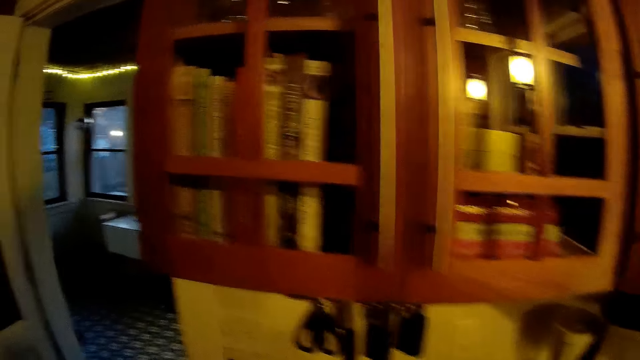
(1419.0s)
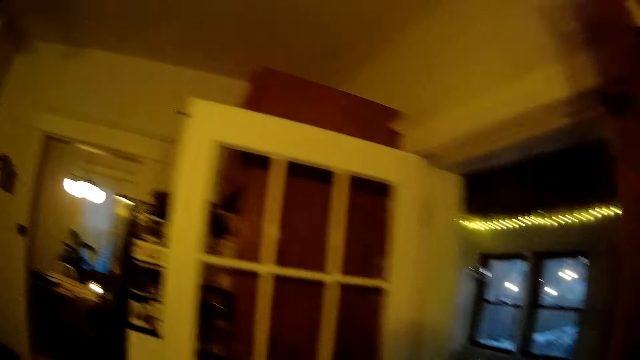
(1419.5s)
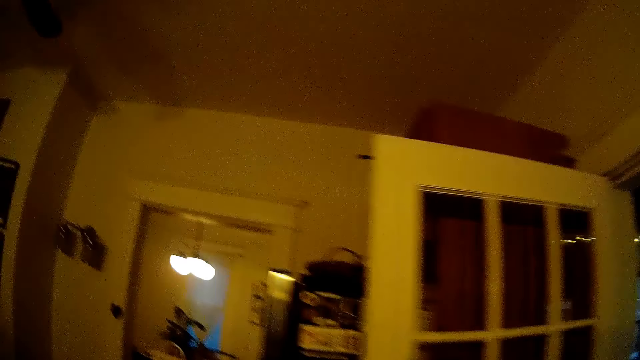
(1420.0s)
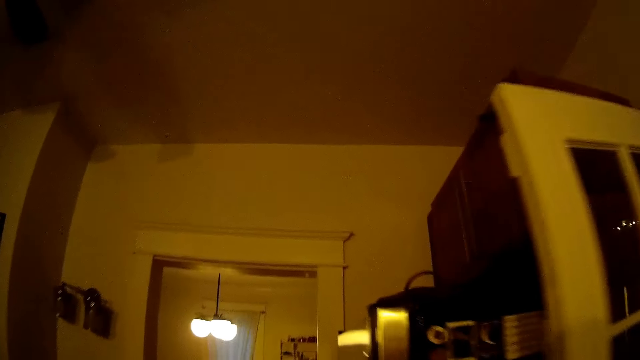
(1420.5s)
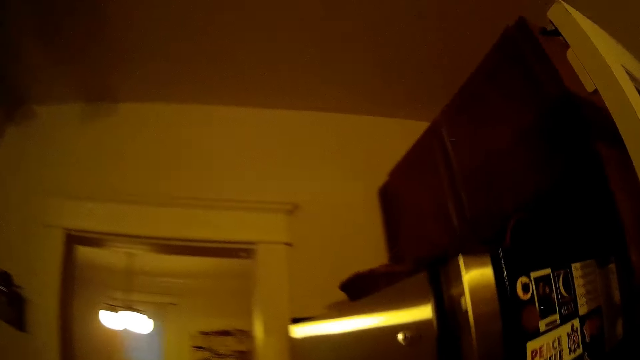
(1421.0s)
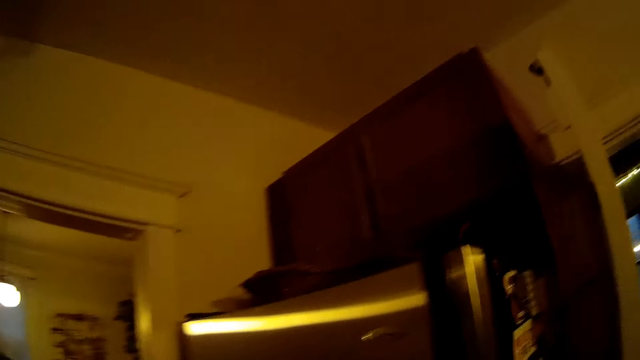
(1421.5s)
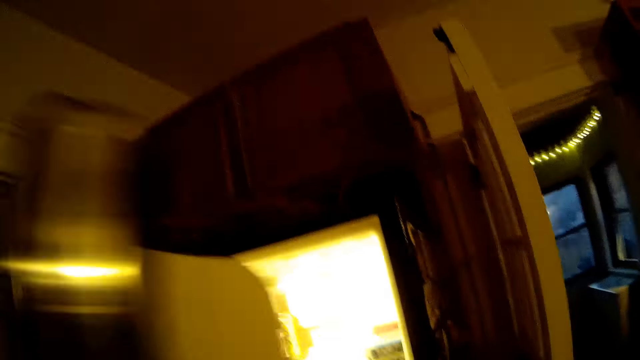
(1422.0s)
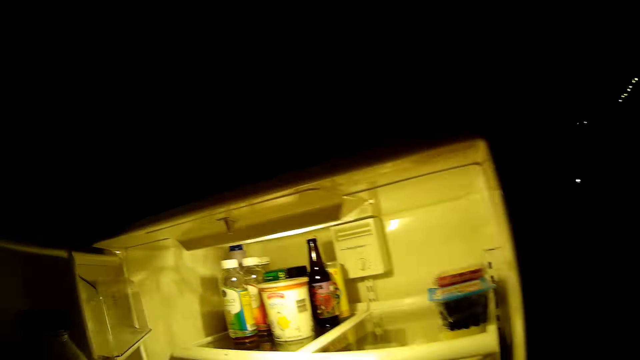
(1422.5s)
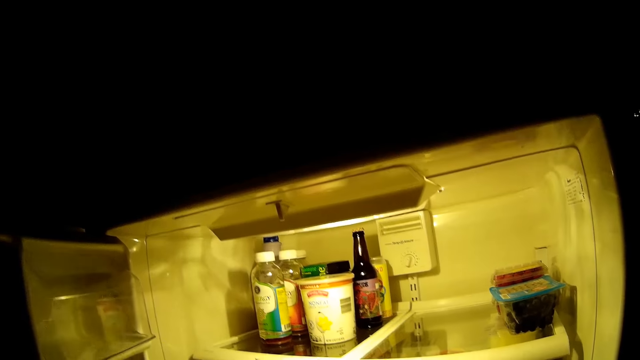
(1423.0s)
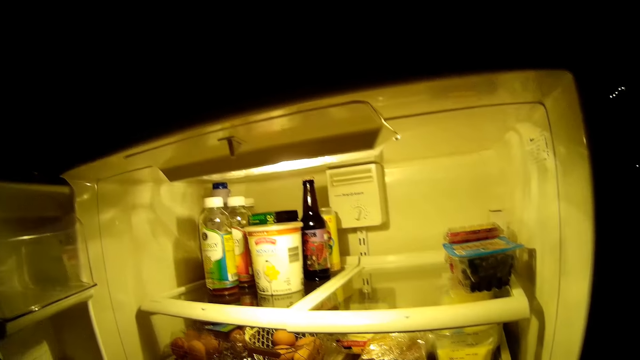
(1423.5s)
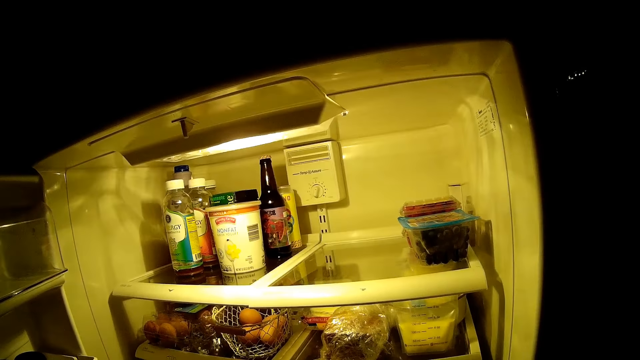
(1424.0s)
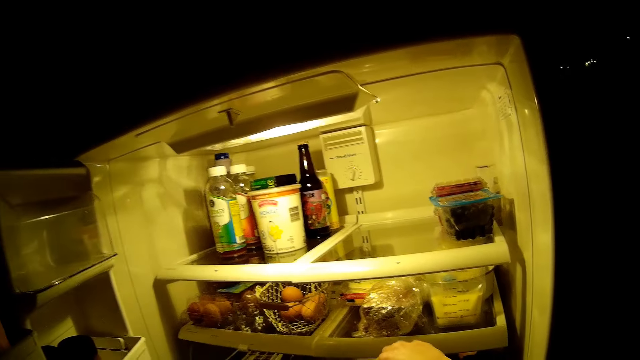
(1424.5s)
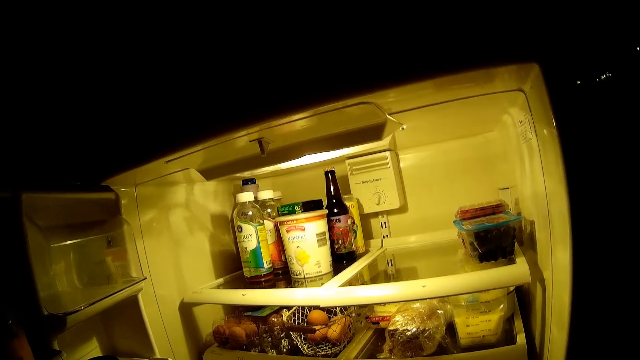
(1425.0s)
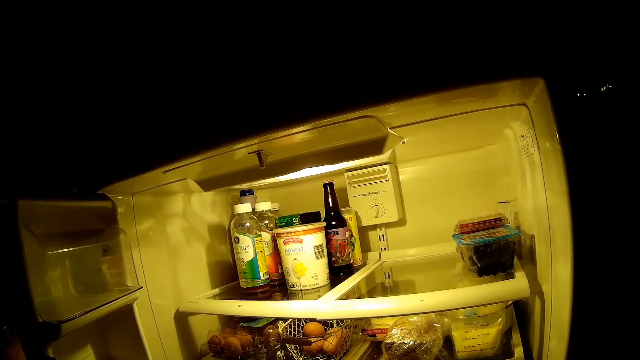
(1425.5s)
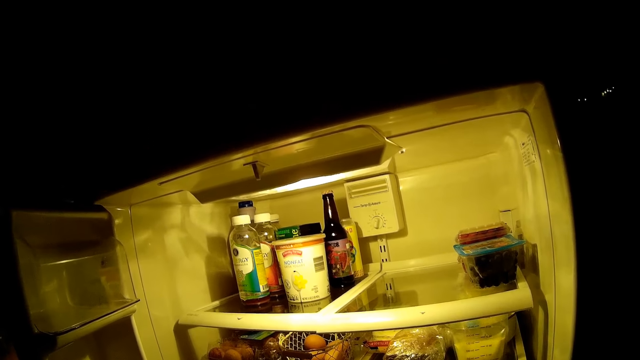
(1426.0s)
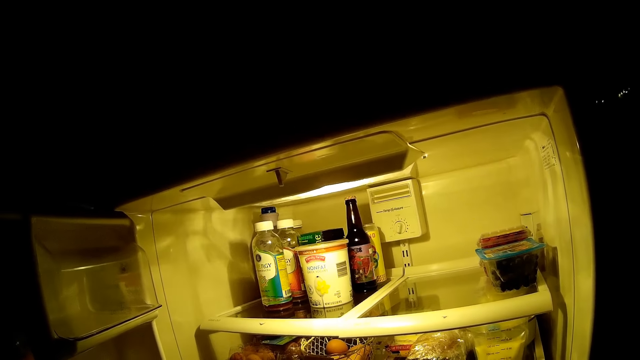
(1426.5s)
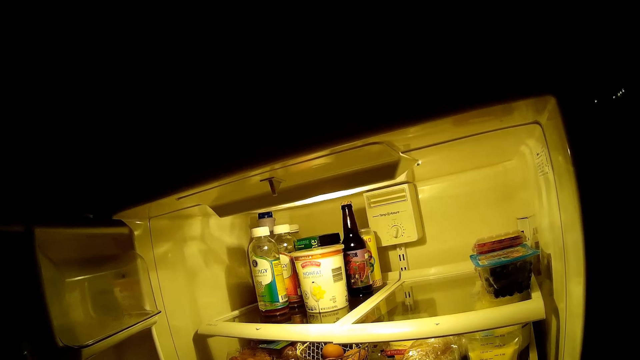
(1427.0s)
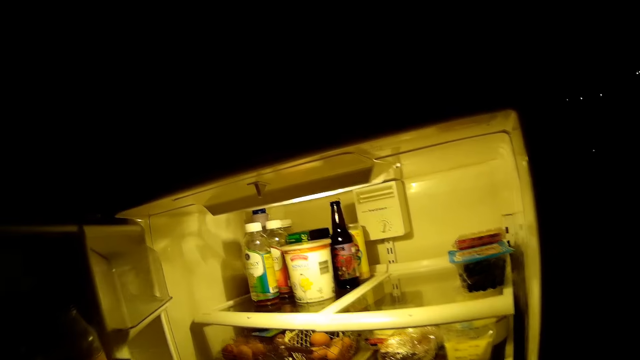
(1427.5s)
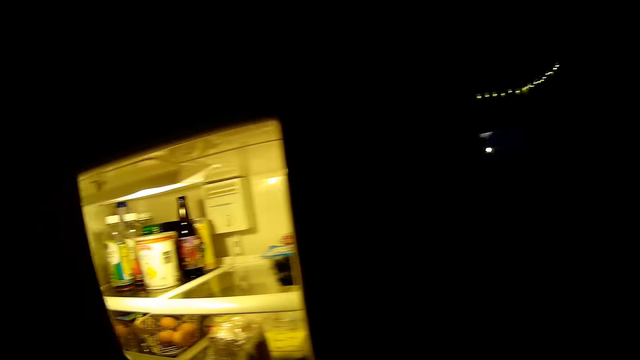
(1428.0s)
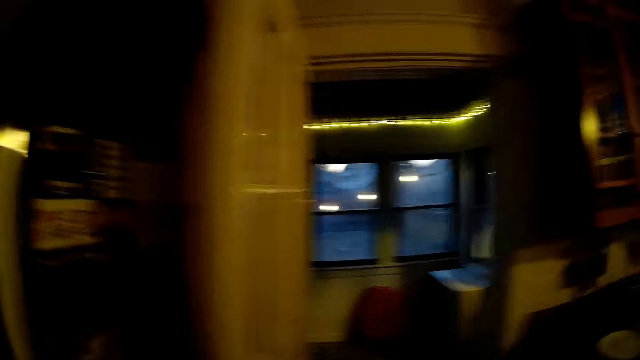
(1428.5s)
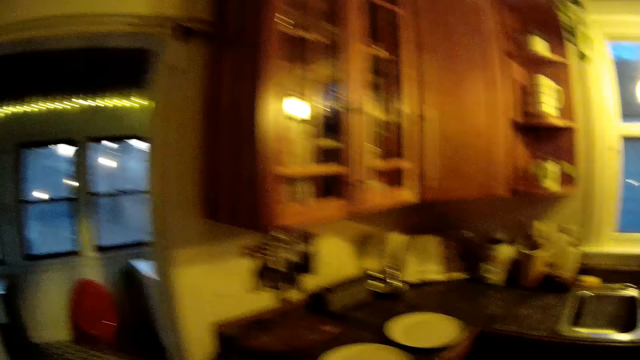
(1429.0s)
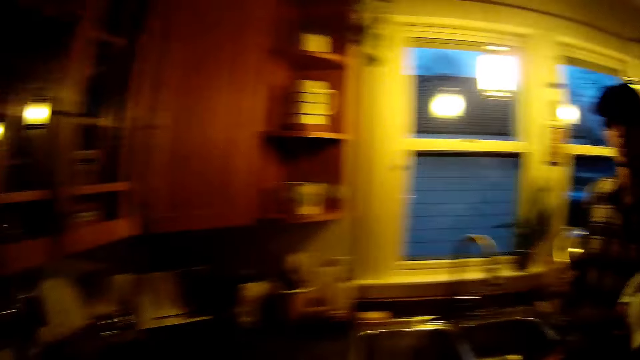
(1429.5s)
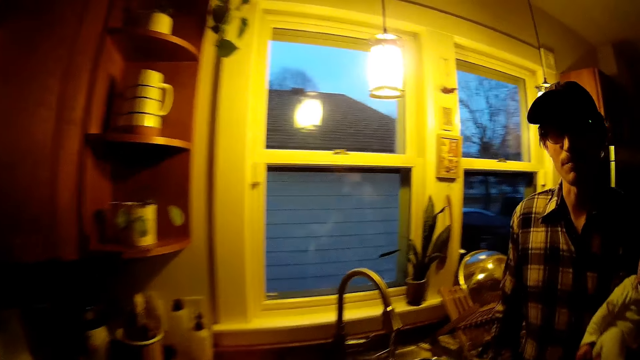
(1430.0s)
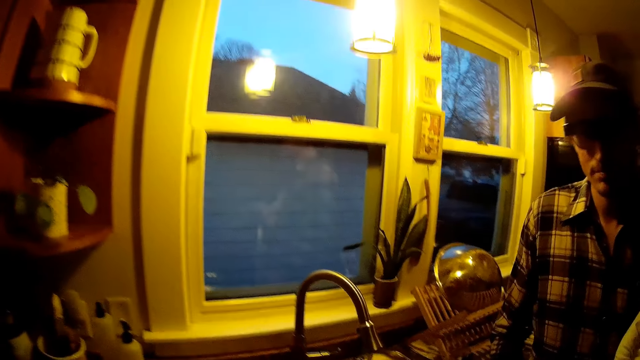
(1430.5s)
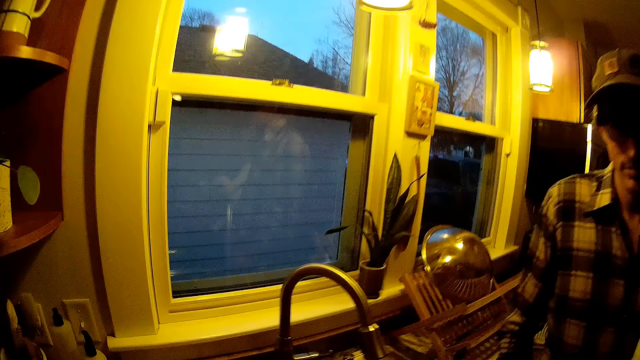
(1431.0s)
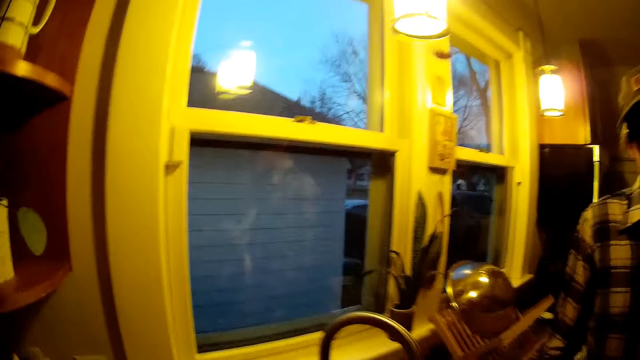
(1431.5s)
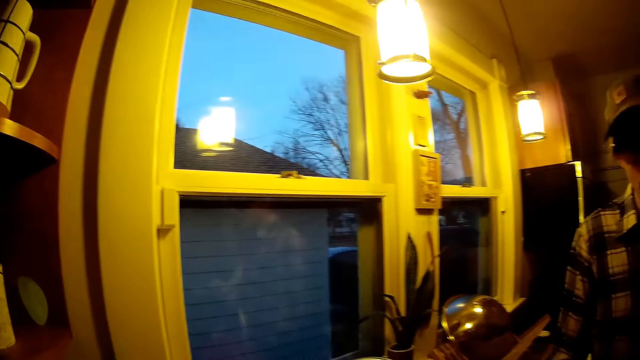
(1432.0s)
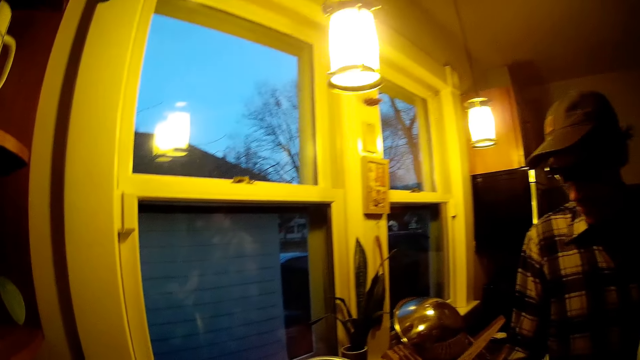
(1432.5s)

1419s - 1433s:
The camera wearer walks towards a fridge in the kitchen. She opens the fridge with her left hand. She shuts the fridge with her left hand. She walks towards a kitchen sink. She interacts with the man in the kitchen.

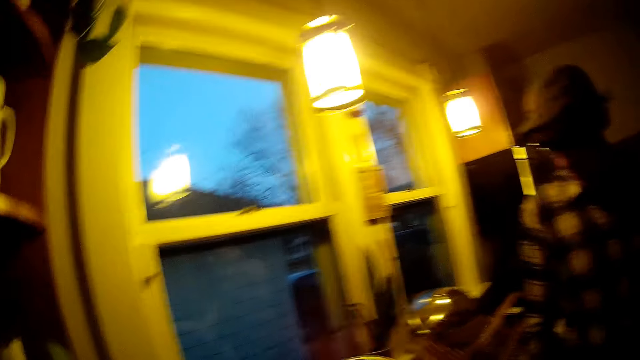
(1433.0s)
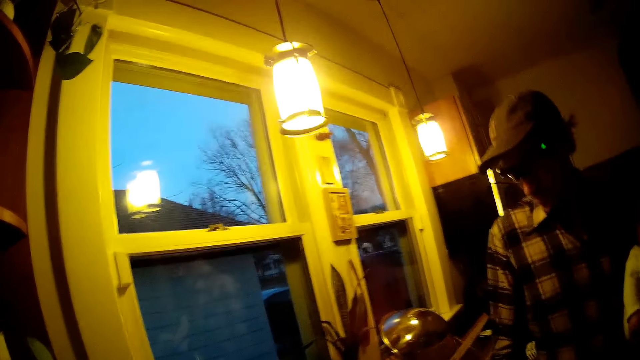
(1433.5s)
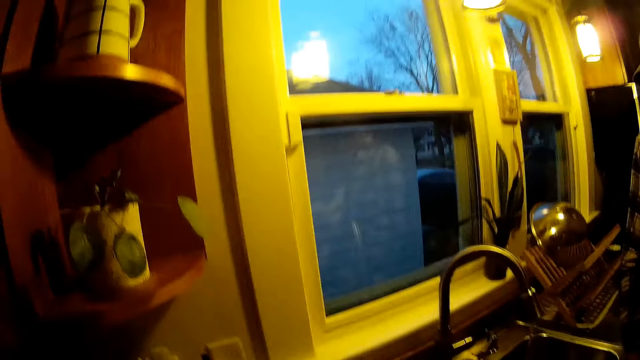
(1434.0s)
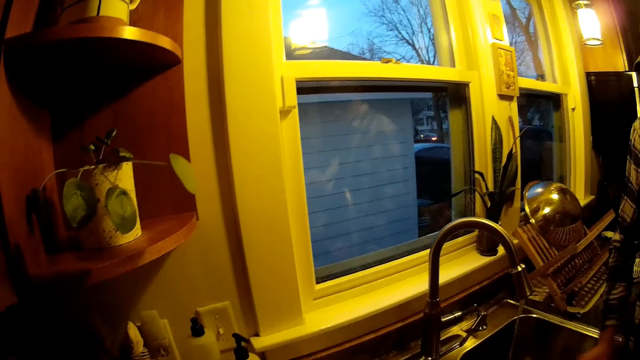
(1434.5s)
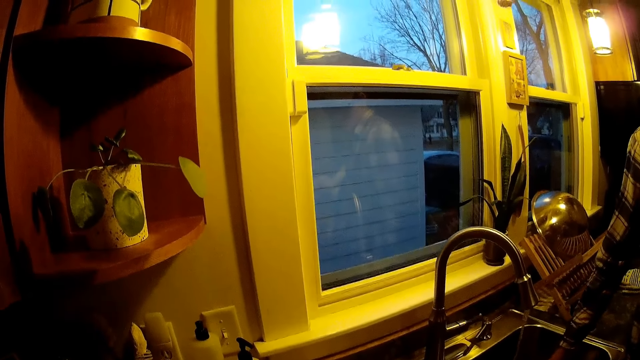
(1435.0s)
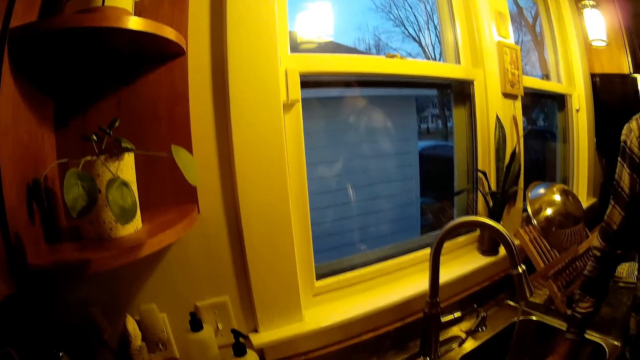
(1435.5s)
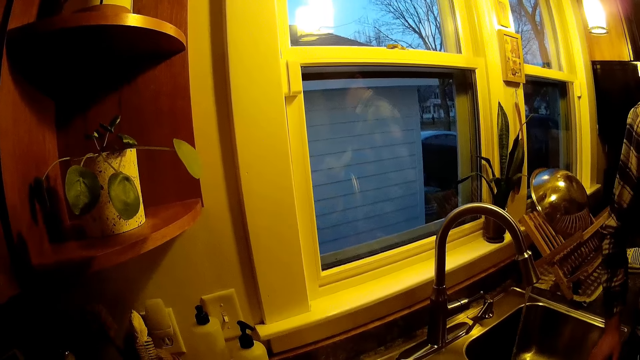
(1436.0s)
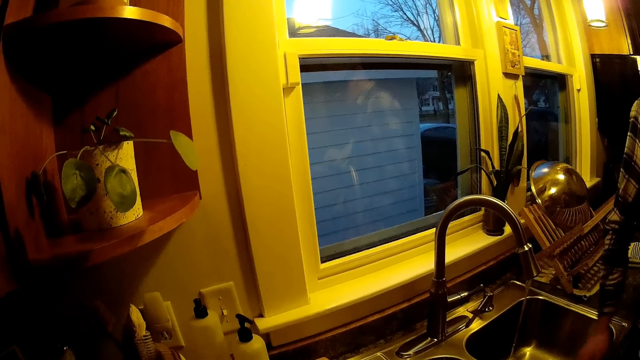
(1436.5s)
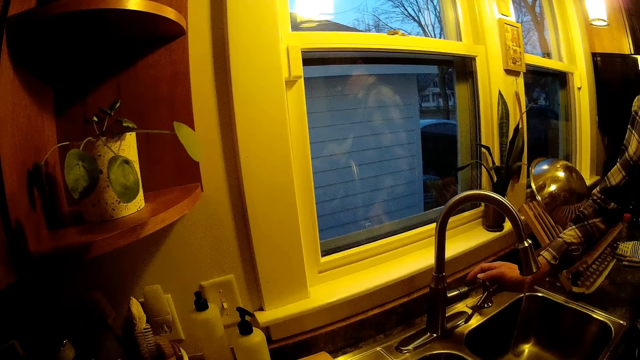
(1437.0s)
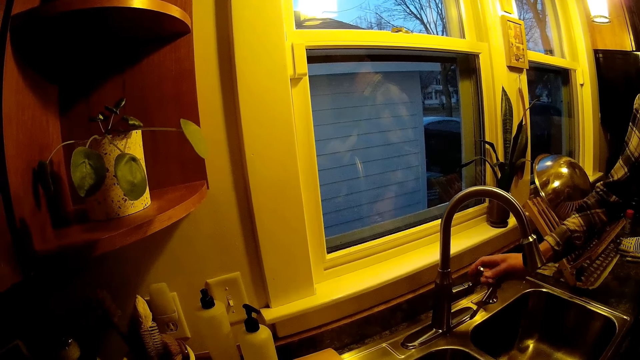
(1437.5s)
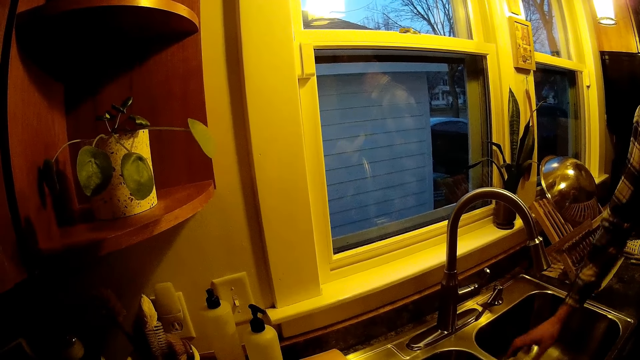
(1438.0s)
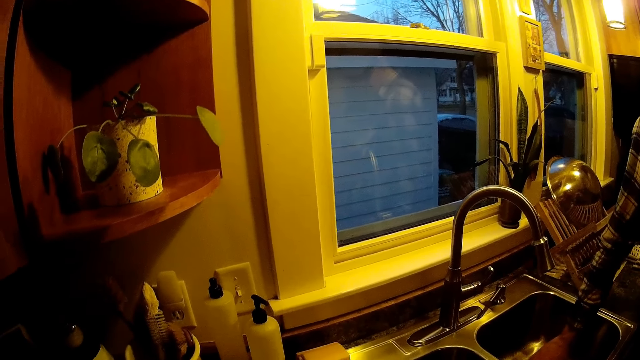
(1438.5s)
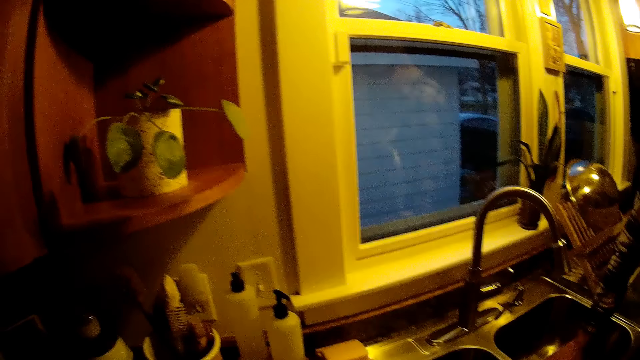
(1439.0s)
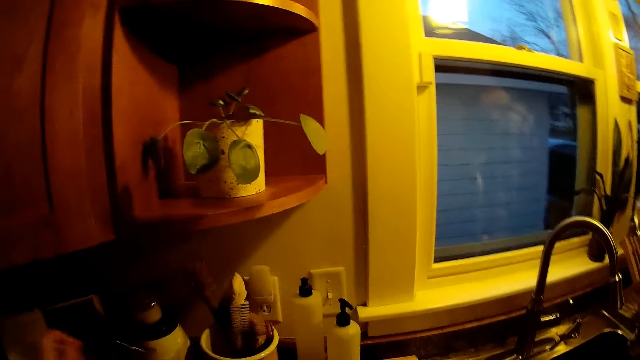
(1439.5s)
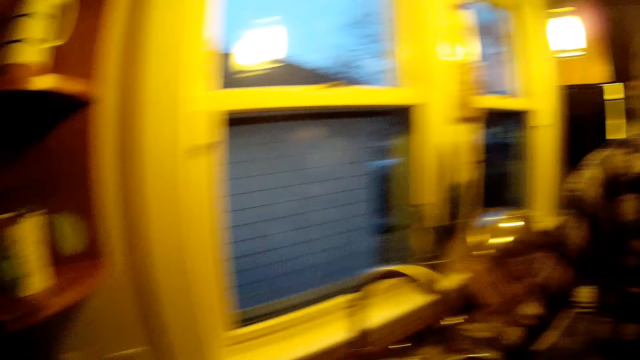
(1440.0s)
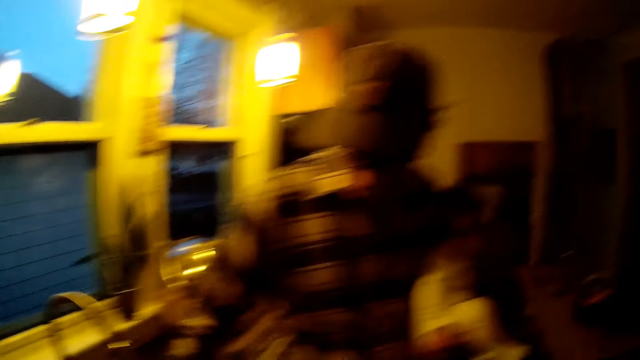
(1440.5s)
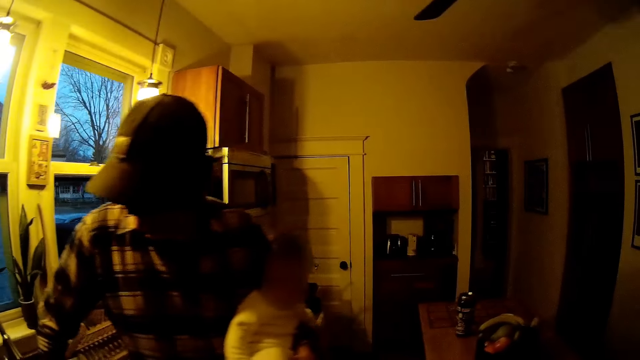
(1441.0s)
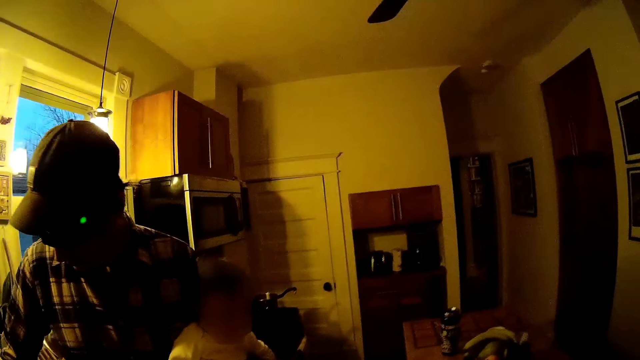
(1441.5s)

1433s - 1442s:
The man puts his right hand in the kitchen sink. He rests his right hand on the edge of the kitchen sink. He puts off a tap in the kitchen sink with his right hand. He covers the kitchen sink hole with a hole cap in his right hand. The camera wearer looks around the room.
